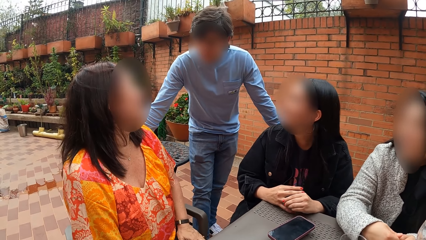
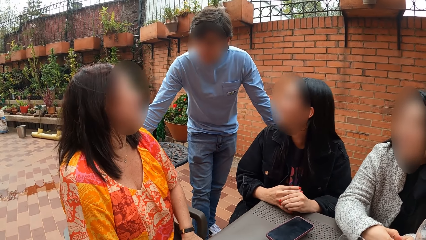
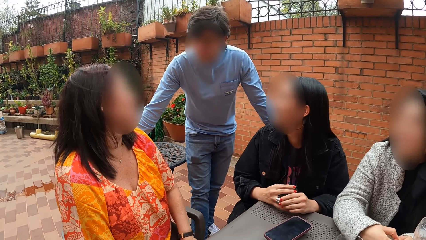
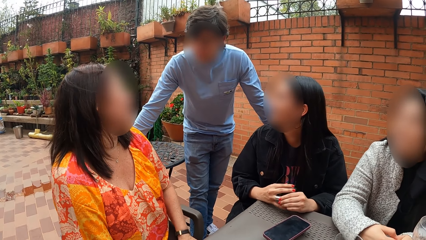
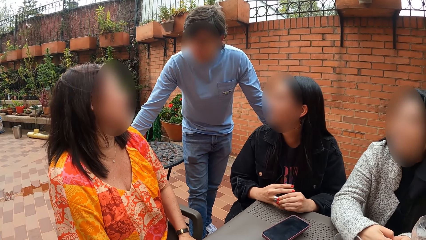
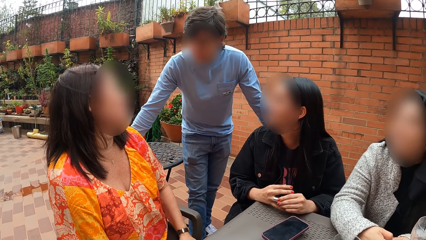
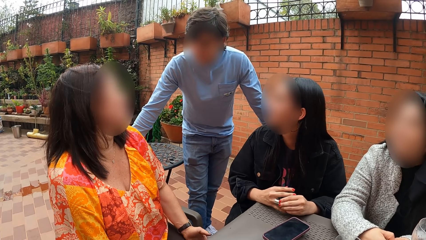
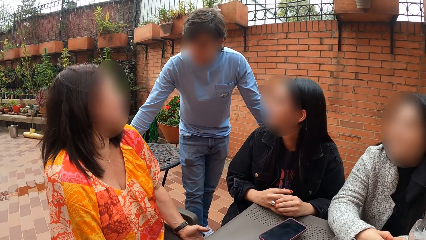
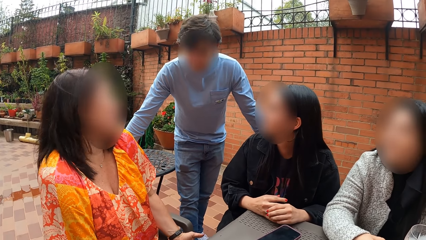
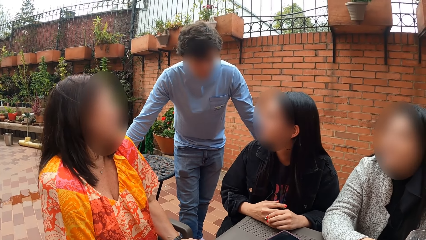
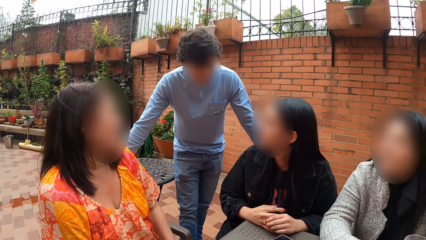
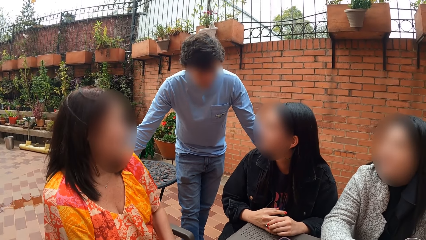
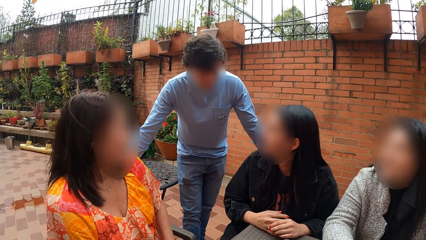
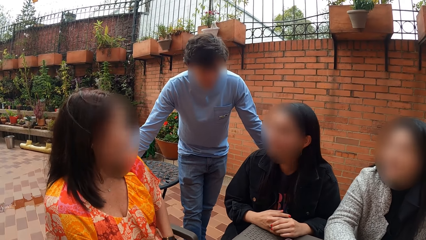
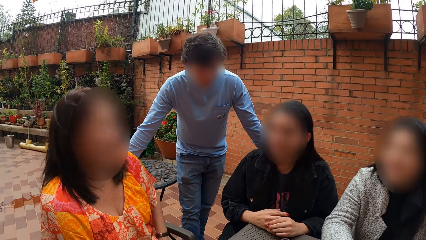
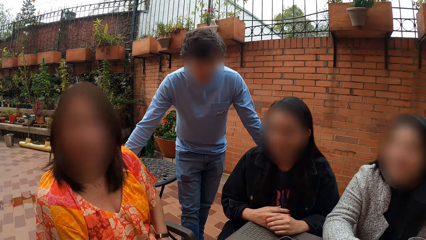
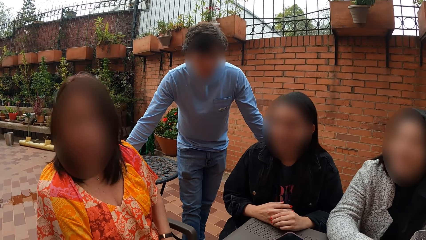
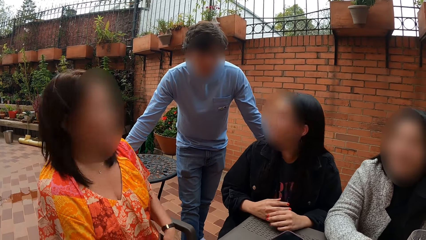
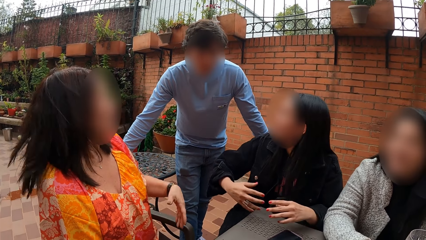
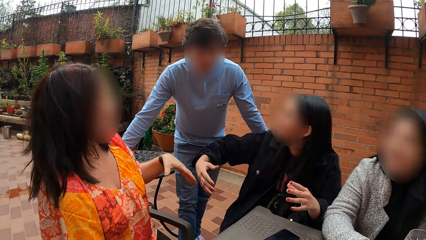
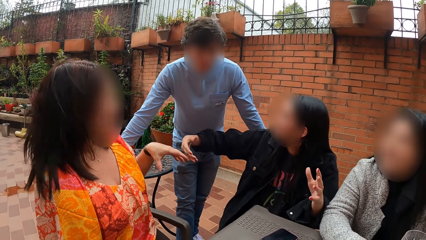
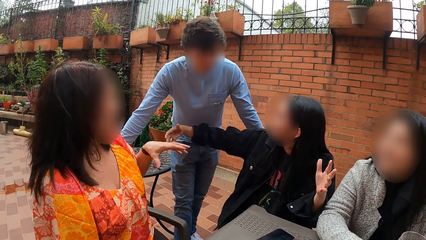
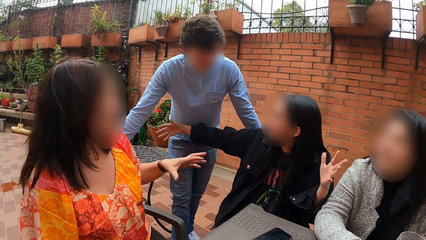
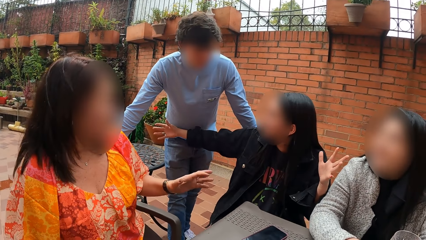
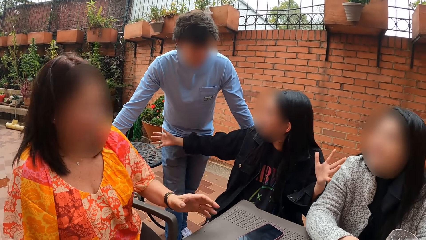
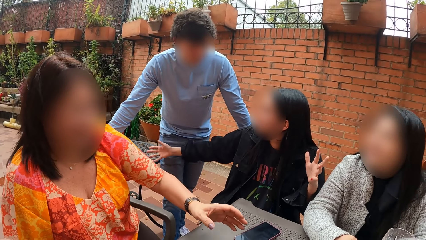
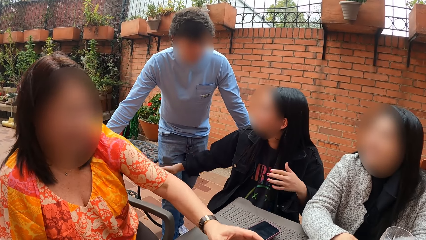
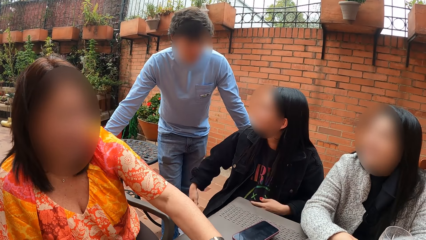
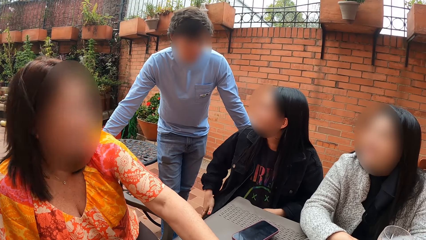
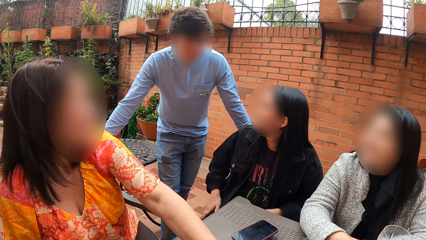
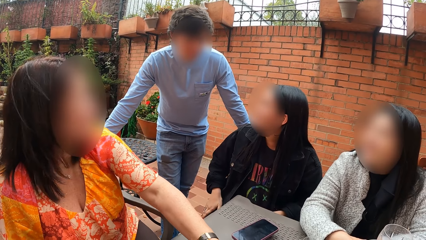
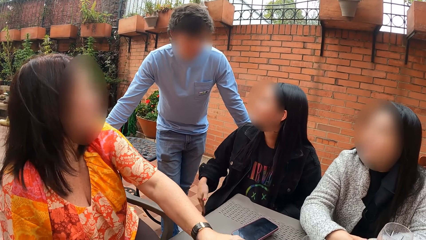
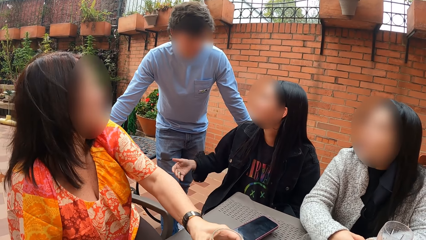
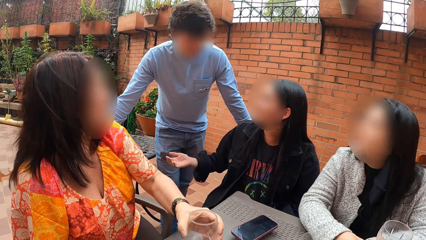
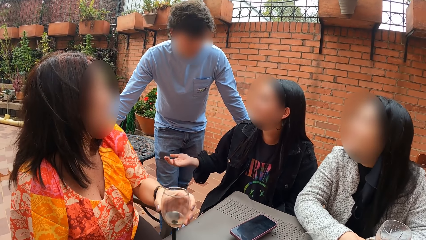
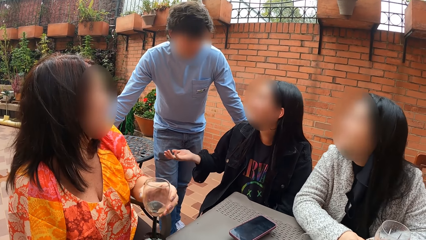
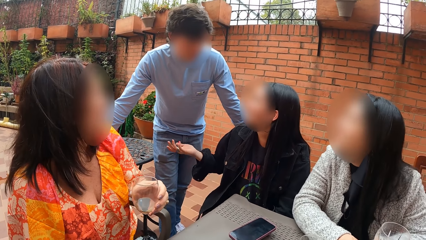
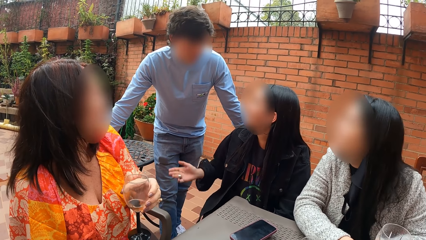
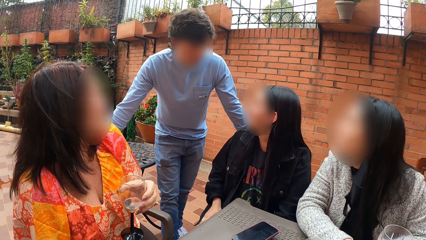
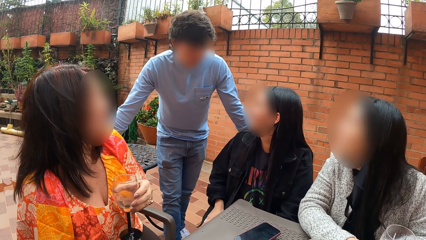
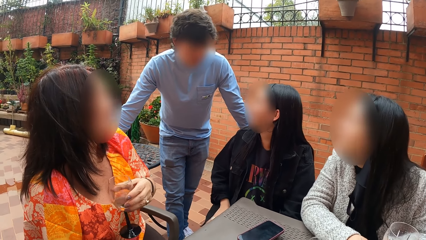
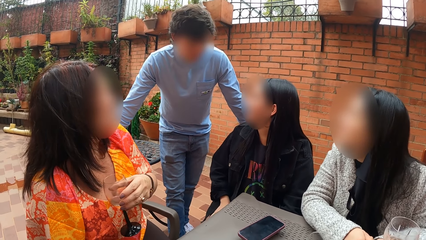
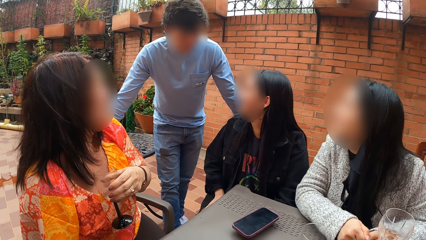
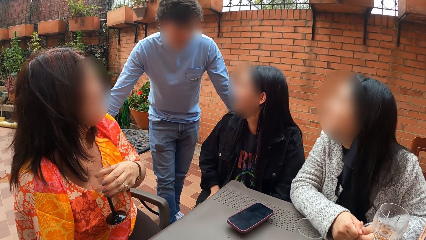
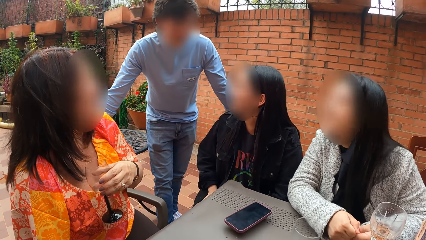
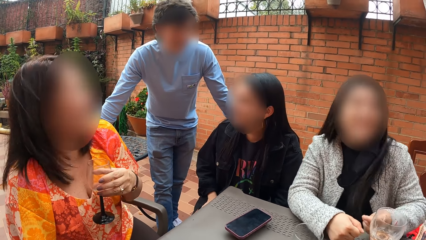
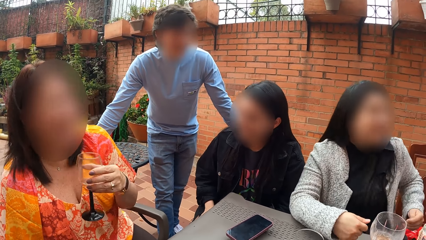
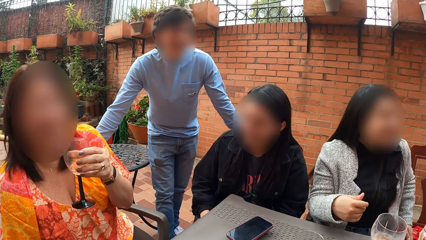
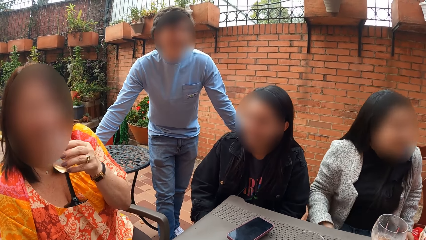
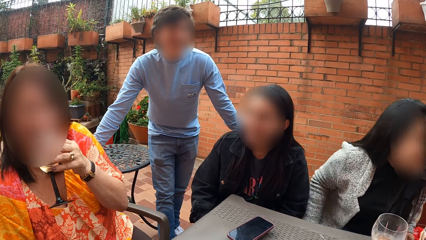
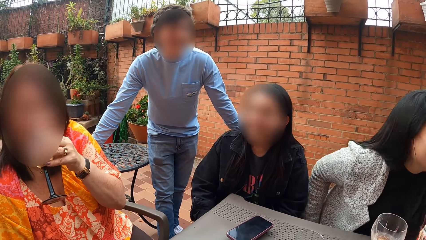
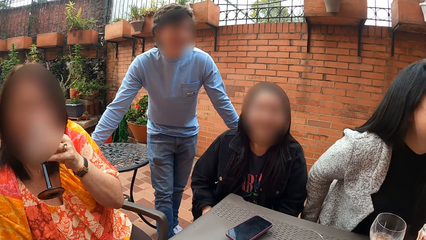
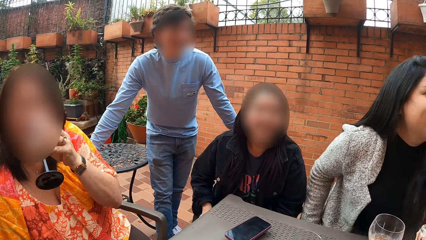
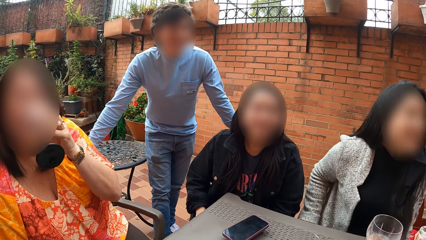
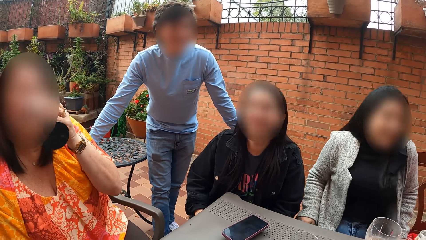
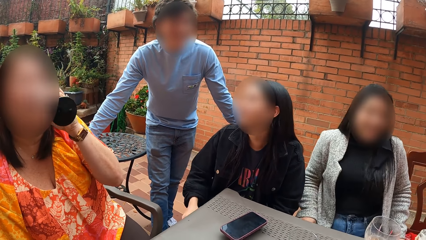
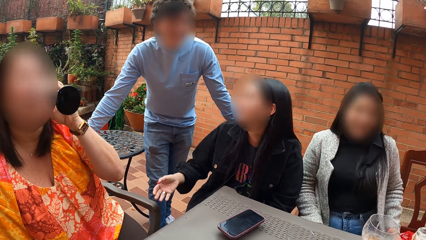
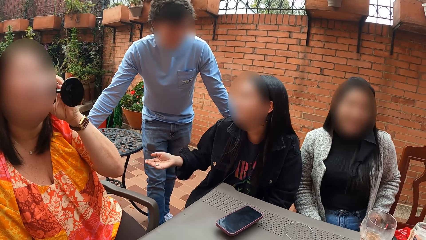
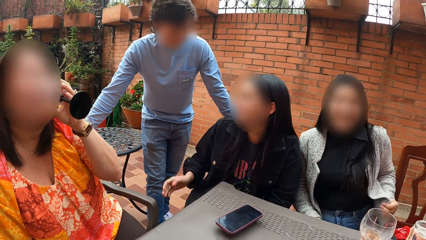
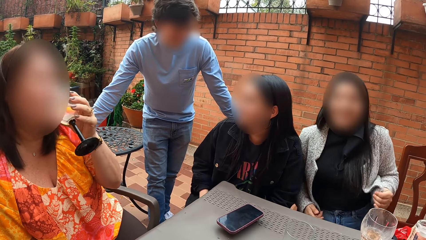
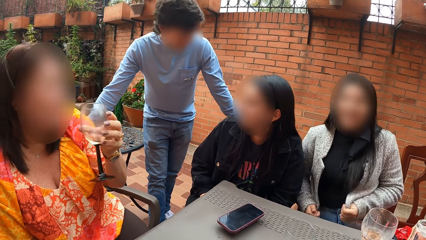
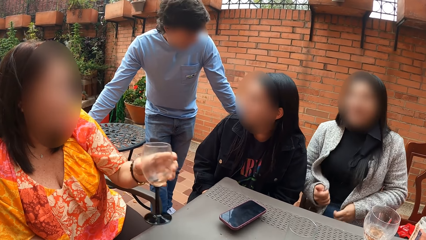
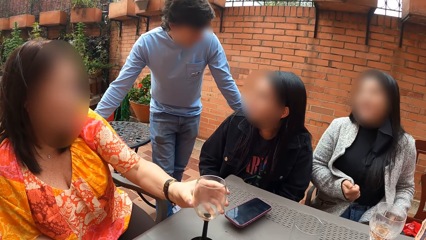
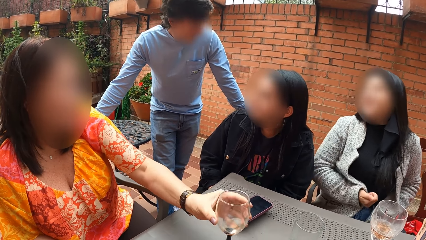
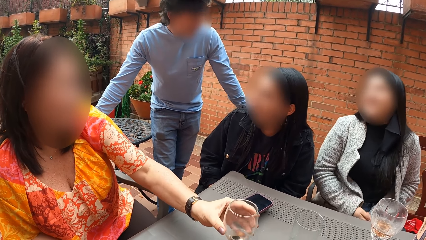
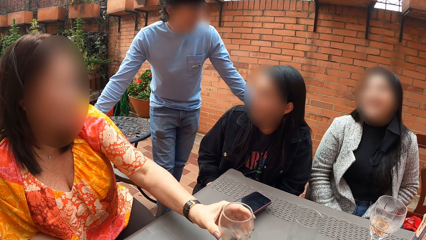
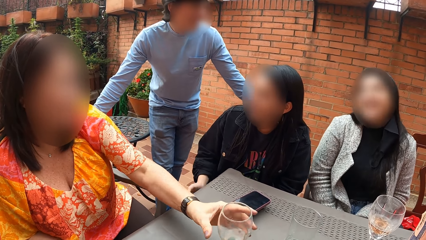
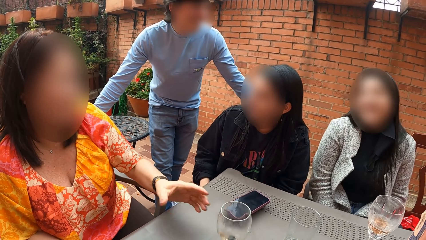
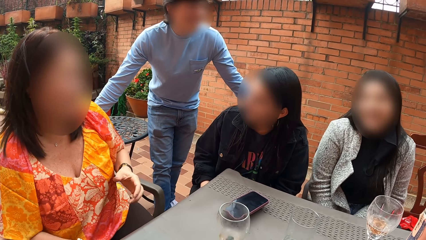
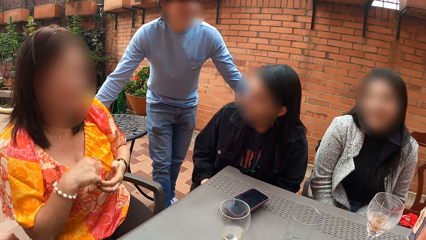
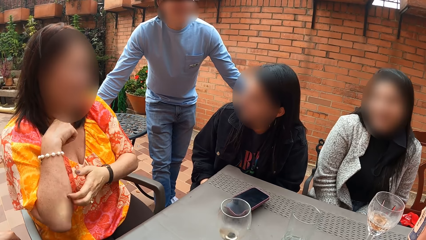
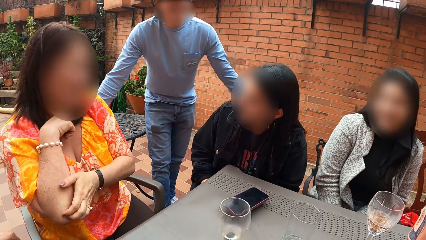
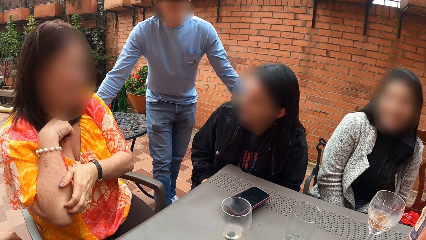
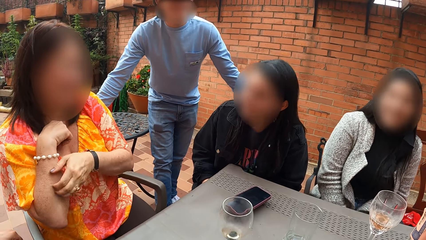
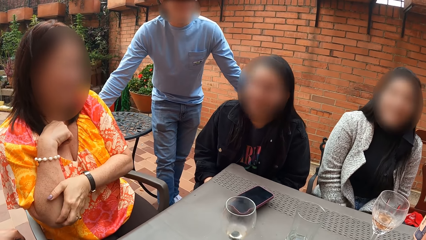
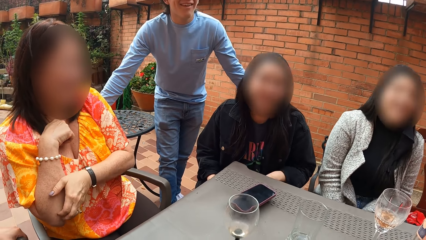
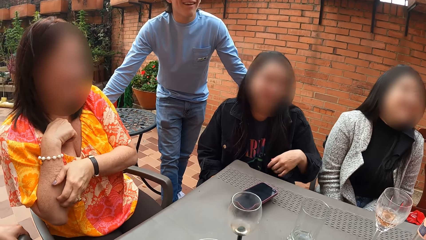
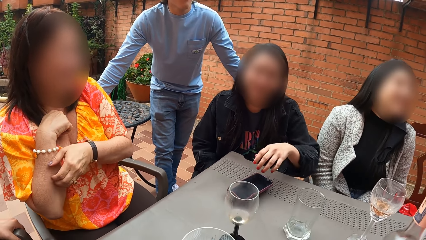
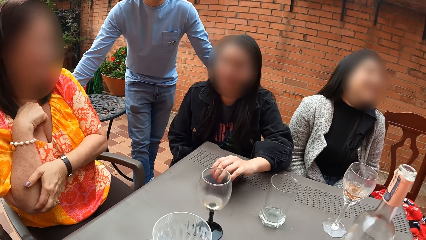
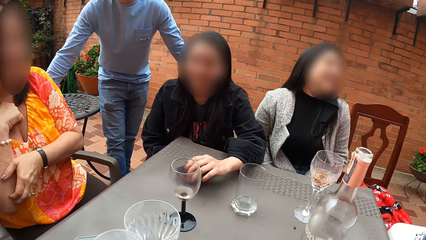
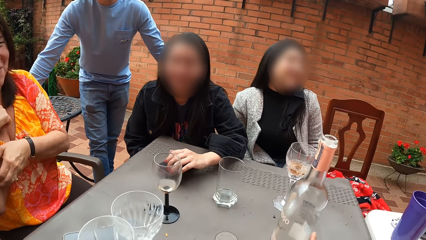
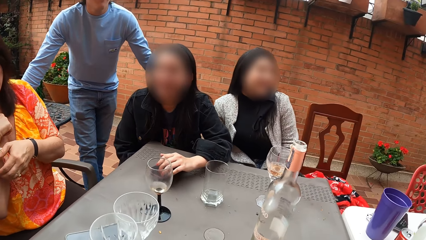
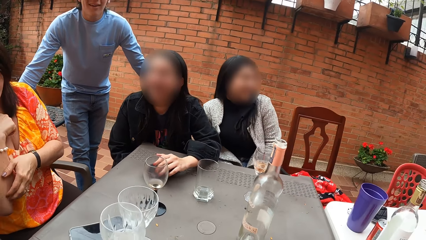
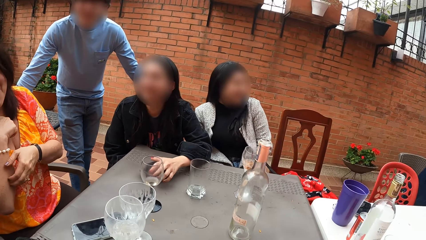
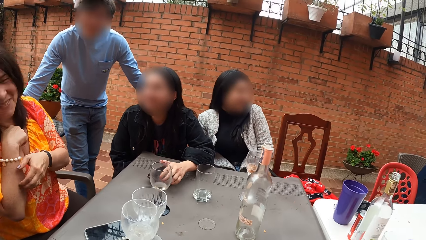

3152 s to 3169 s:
A man holds himself on the seat. The camera wearer listens to the conversation. A woman interacts with the man. The man dialogues with a lady. Another woman picks up a glass cup from the table. A third woman adjusts her sitting position with both hands. The second woman drinks from the glass cup in her left hand. The second woman drops the glass cup on the table with her left hand. She scratches her right hand with her left hand. The first woman places her left hand on the table.
